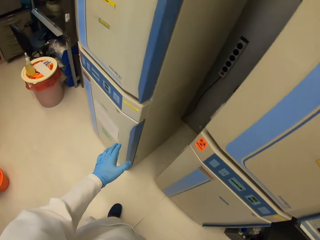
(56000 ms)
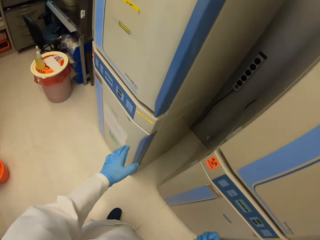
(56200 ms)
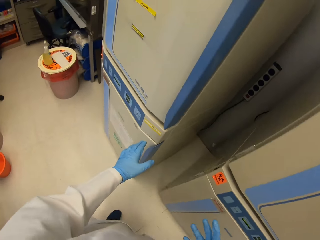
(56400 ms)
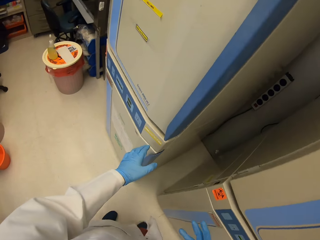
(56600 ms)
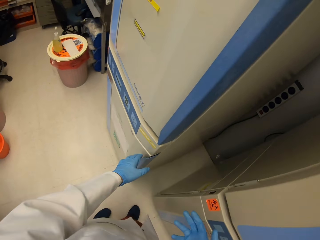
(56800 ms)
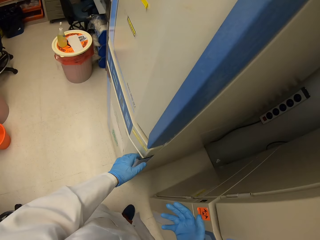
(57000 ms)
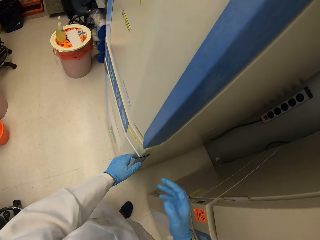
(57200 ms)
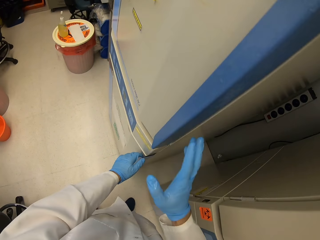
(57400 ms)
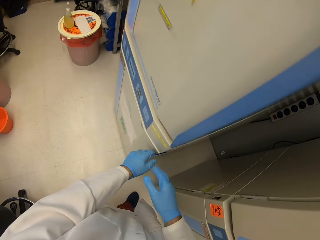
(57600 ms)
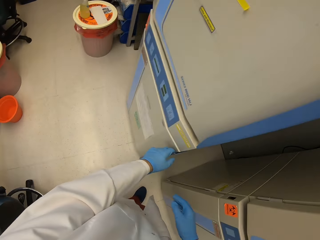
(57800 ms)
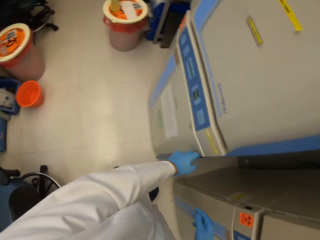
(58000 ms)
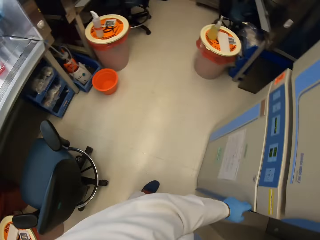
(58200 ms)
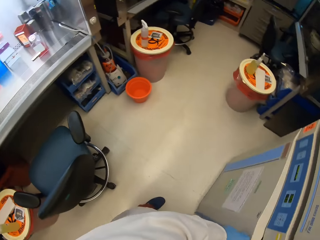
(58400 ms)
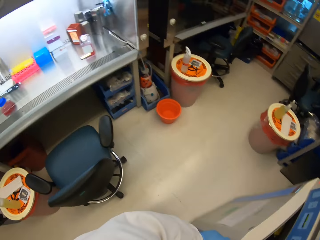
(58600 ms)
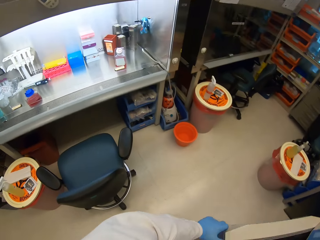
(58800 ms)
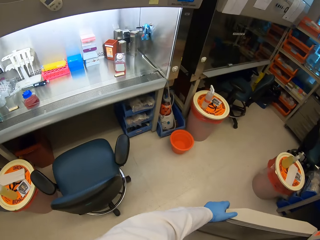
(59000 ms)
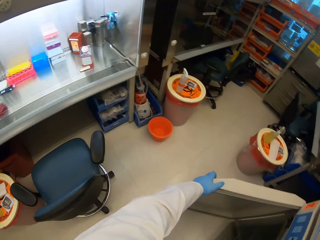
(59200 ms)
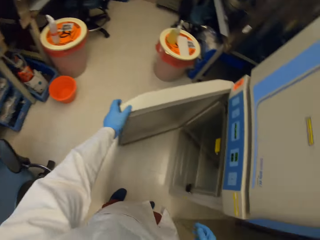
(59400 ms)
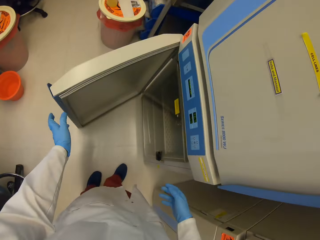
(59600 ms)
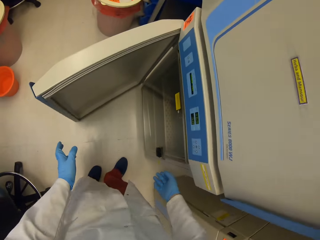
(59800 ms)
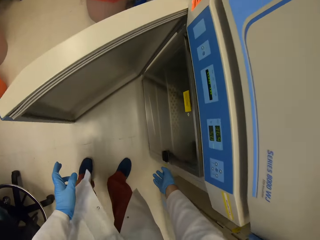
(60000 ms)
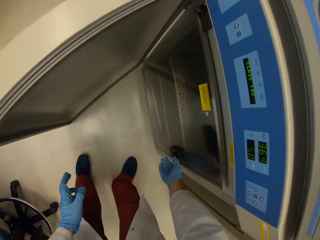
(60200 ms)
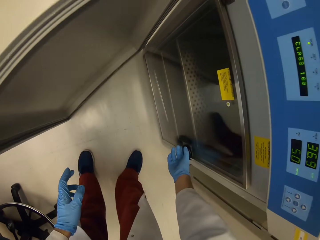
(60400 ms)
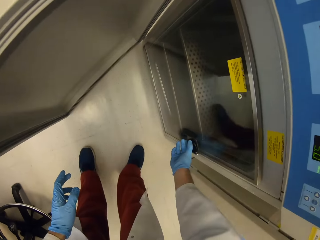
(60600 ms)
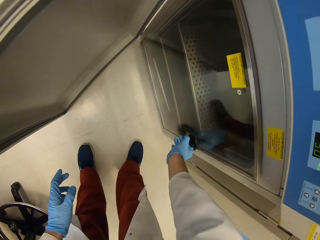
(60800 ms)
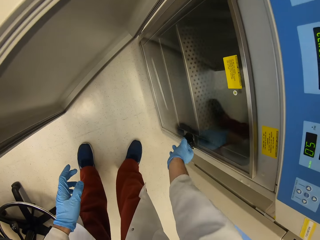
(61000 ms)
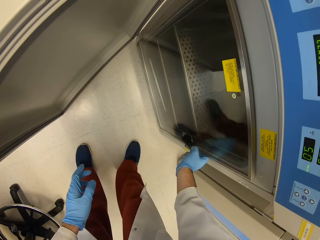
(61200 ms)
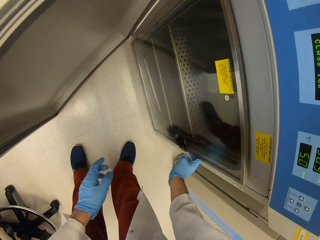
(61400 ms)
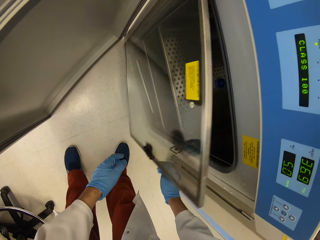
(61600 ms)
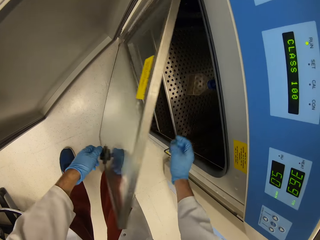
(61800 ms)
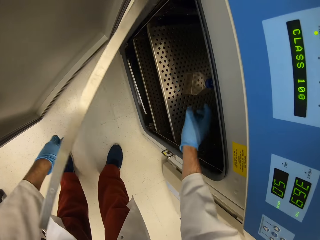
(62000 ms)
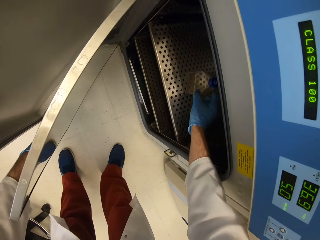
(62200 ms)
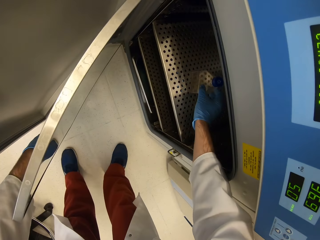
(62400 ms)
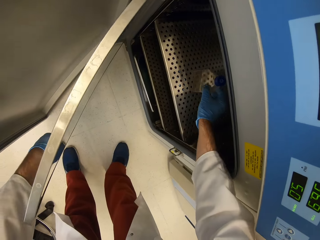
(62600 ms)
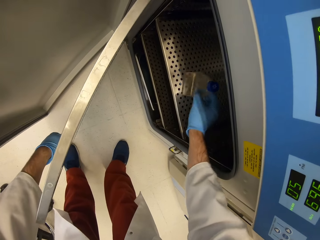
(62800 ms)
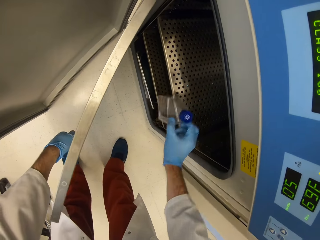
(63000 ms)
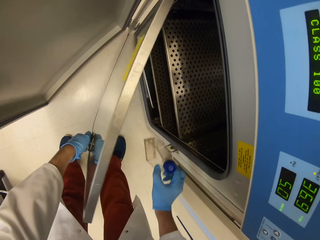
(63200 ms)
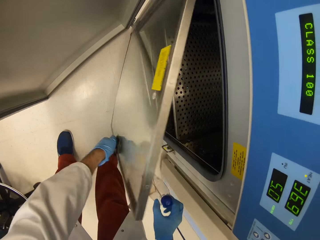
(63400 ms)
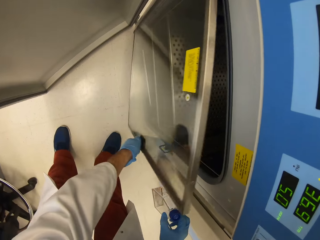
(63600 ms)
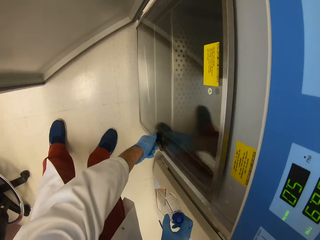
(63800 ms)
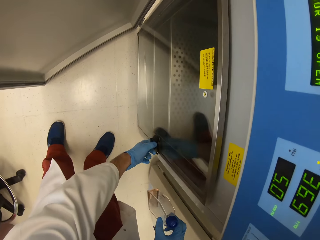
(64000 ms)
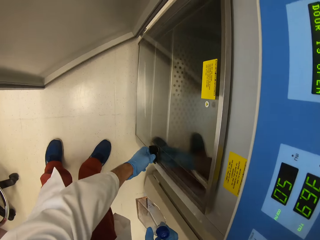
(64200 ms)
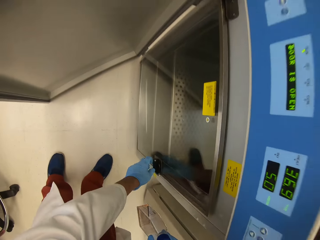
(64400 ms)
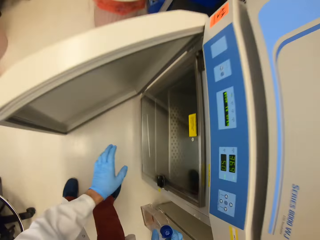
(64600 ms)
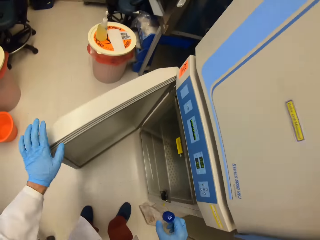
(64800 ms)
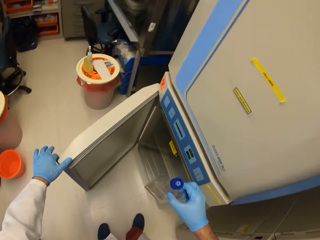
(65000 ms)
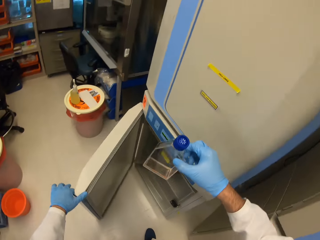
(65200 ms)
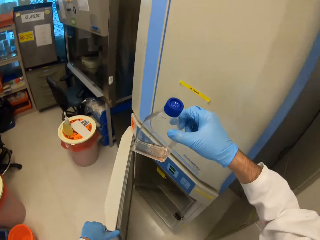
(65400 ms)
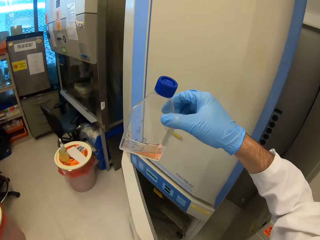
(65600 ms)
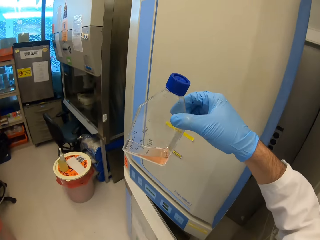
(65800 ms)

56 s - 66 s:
The camera wearer opens a fridge. They pick up a bottled solution. They close the fridge door.

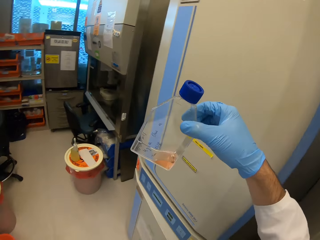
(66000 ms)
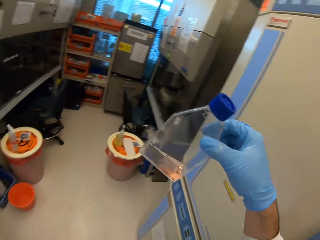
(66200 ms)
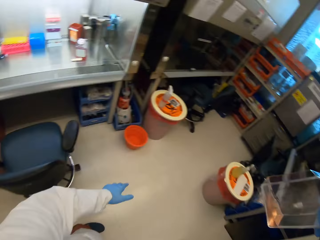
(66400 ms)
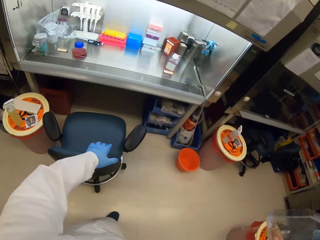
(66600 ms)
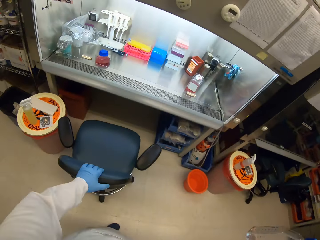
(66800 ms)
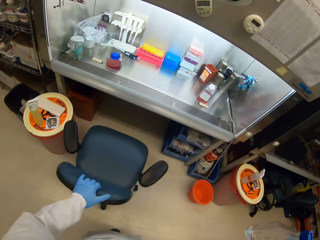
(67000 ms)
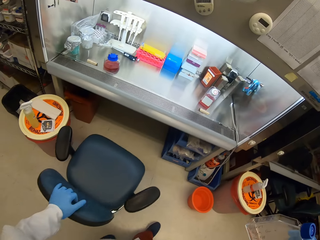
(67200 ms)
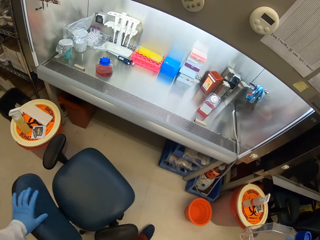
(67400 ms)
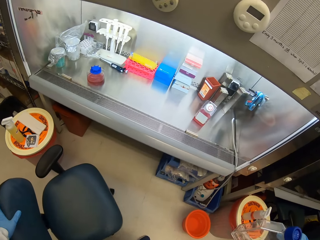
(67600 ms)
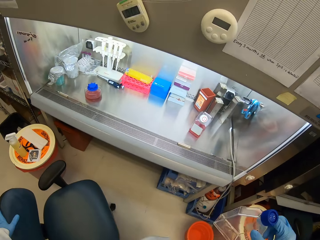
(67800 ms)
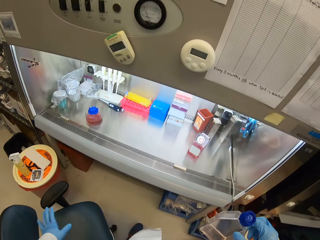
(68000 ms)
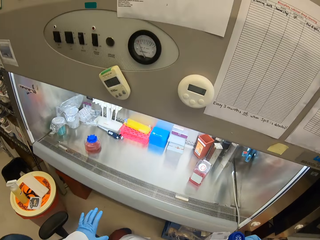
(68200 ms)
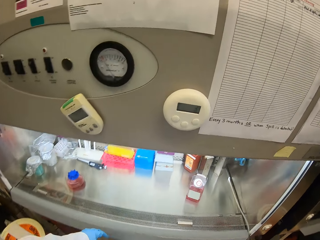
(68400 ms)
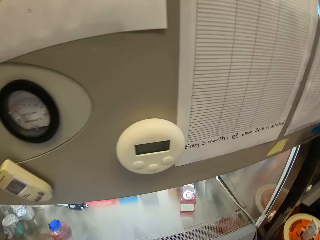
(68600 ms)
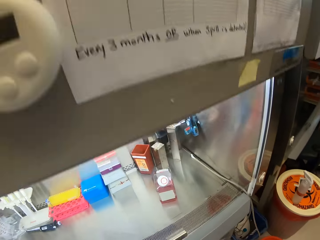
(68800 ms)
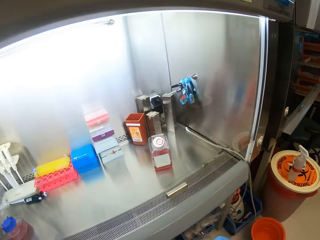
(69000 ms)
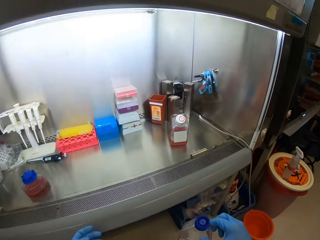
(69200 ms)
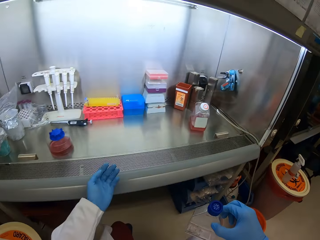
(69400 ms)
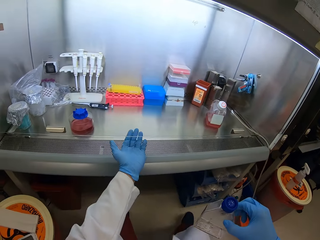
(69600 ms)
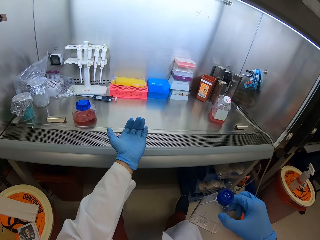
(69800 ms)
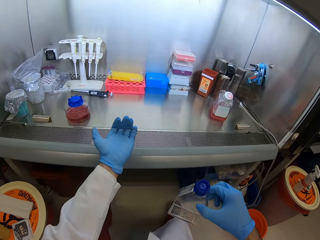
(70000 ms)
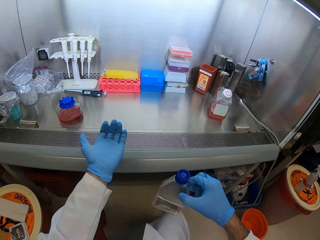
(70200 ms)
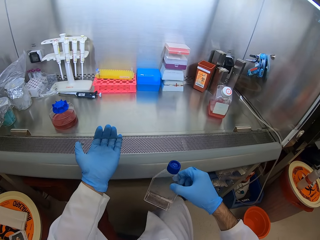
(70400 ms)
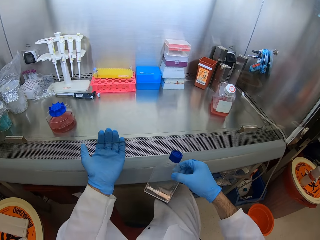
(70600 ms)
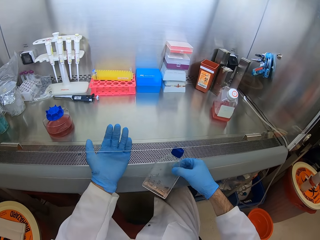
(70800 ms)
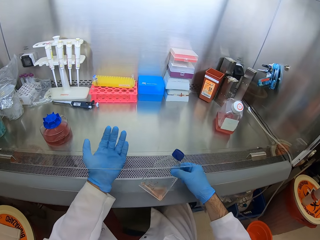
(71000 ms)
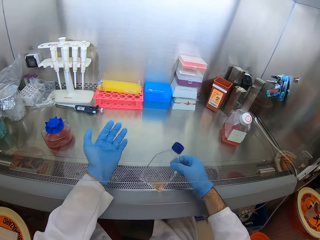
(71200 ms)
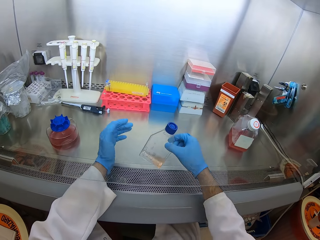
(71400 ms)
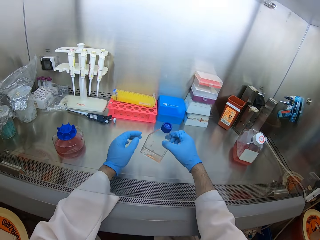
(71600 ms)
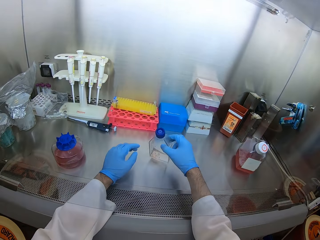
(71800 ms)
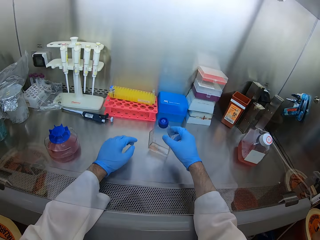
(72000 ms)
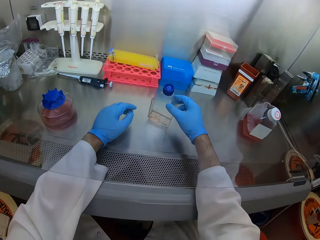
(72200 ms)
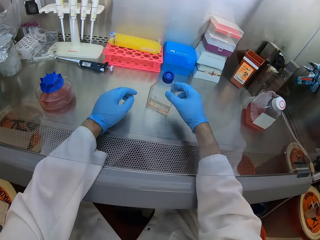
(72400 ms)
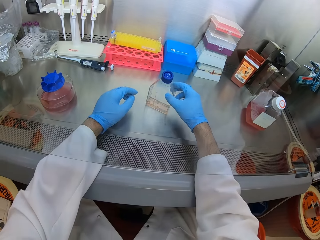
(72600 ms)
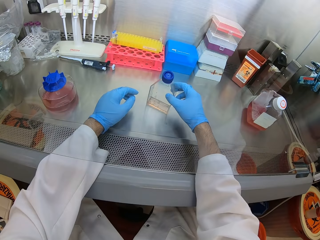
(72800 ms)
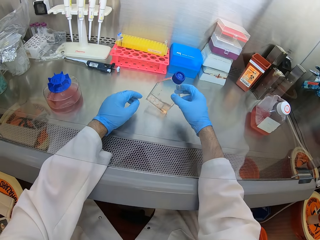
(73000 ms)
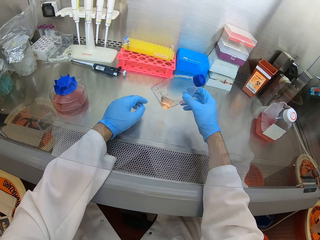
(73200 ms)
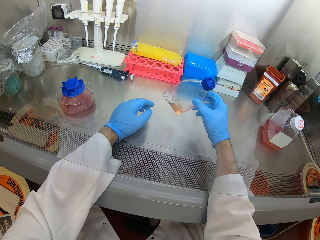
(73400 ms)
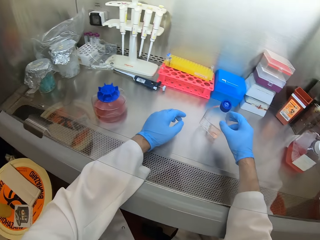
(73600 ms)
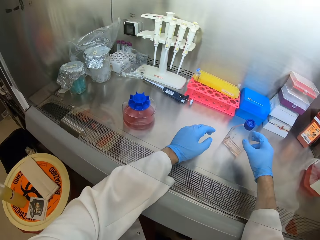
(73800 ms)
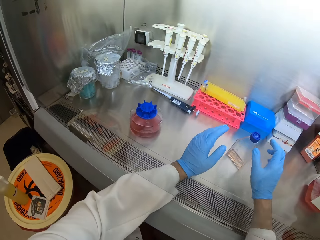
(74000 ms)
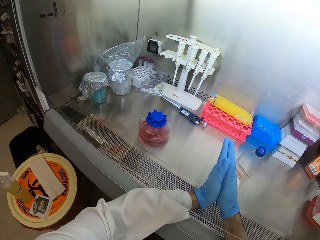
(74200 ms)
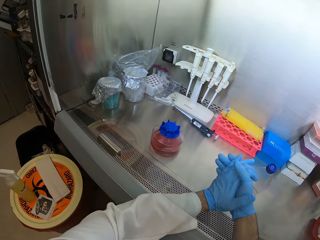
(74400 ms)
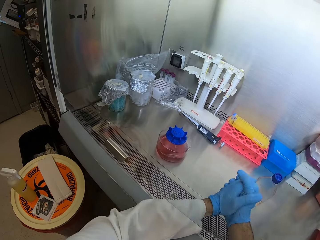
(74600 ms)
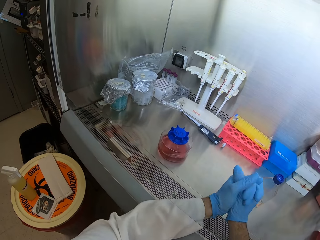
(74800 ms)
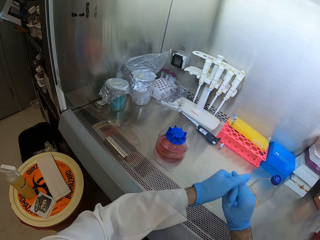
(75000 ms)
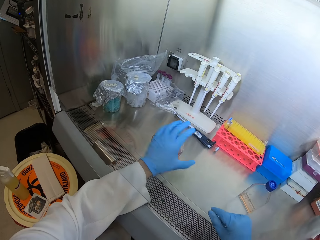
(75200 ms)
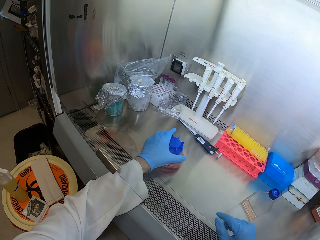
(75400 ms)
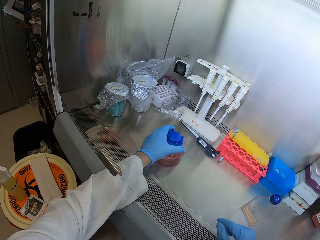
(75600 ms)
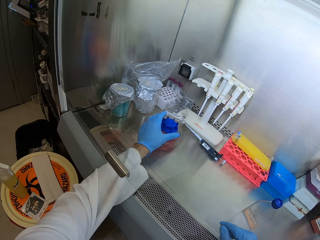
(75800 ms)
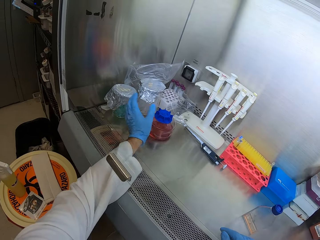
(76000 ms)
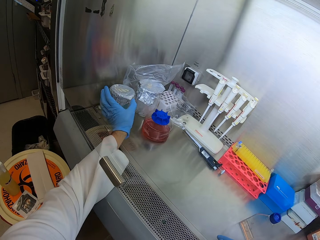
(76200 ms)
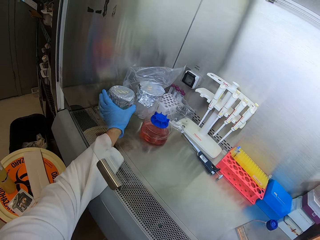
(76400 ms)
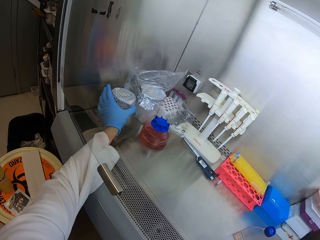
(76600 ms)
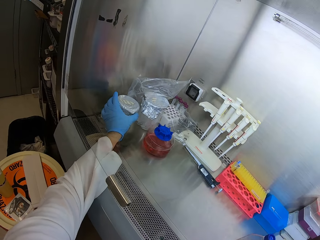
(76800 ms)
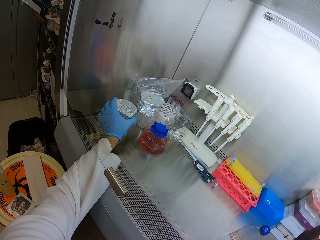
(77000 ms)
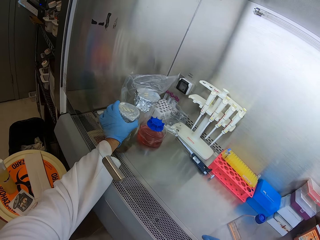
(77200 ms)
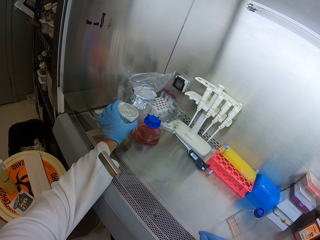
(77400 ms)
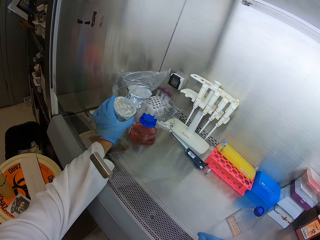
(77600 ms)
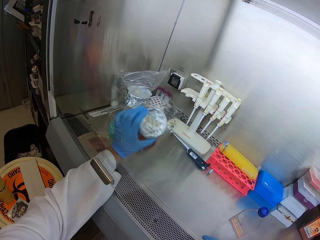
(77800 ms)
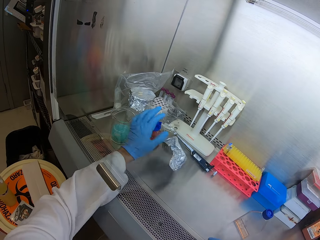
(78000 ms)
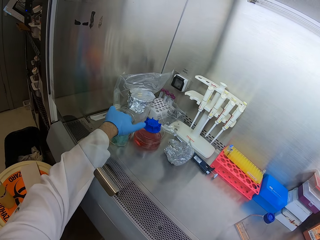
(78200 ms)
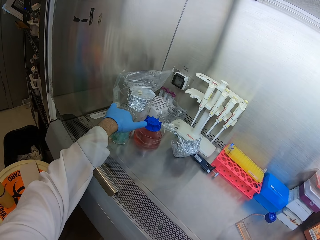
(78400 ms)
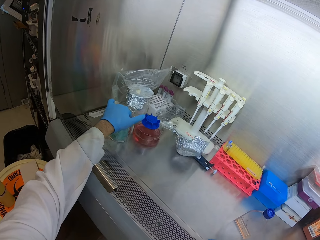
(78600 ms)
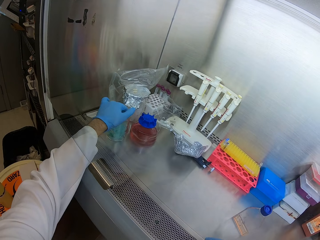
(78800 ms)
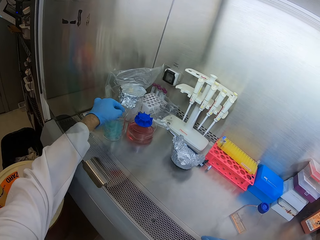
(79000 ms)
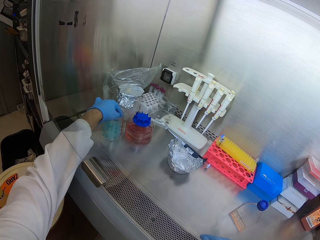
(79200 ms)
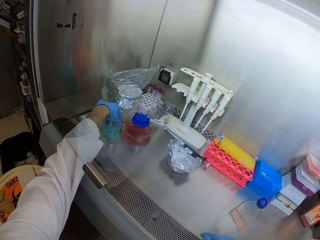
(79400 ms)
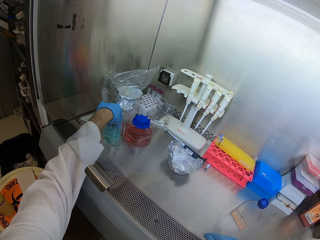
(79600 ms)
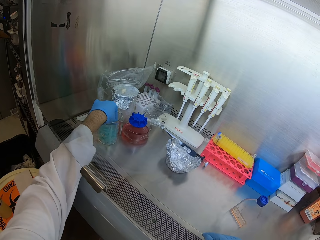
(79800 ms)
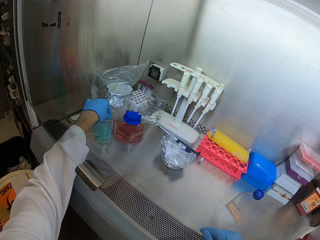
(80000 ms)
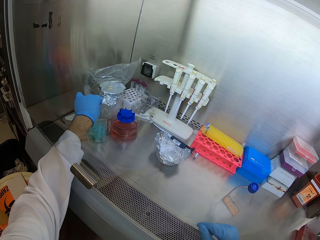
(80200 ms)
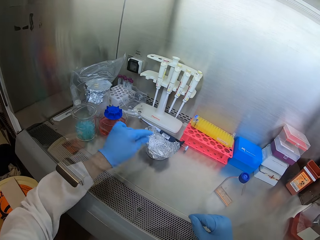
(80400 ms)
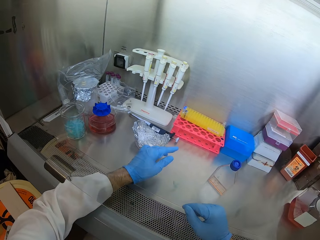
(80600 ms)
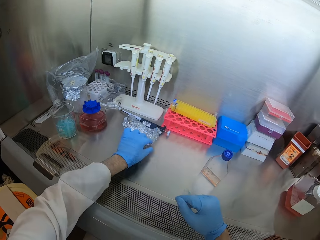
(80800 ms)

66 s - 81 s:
The camera wearer looks at a bottle of something. They pull a chair. They sit on the chair. They put the bottle on the machine in the work area. They wipe hands. They rub hands together. They push something on. They pick up something. They open something. They pick up a needle.
